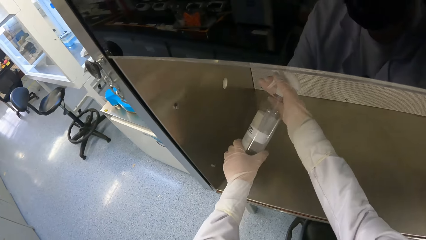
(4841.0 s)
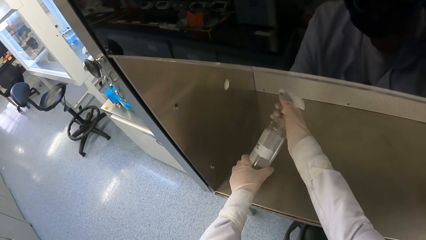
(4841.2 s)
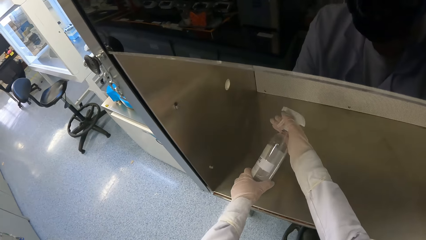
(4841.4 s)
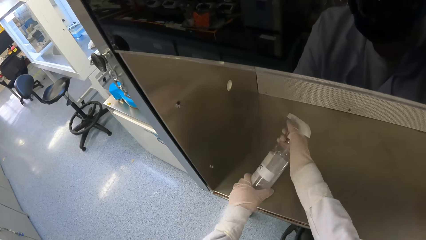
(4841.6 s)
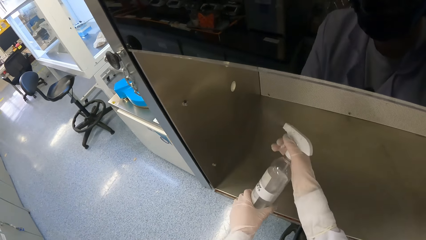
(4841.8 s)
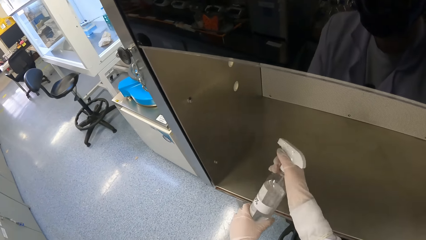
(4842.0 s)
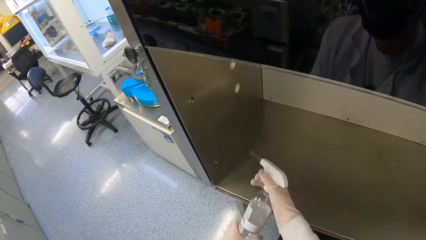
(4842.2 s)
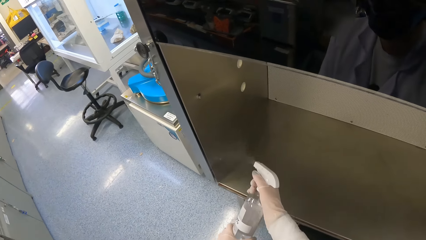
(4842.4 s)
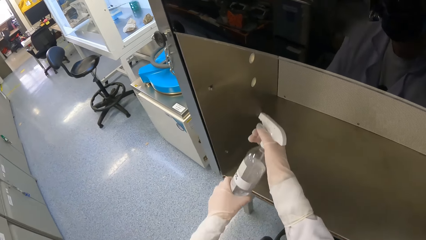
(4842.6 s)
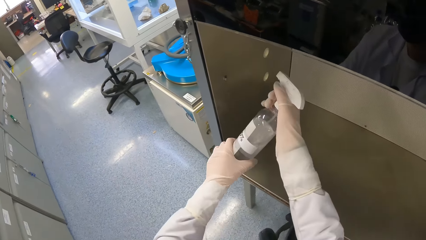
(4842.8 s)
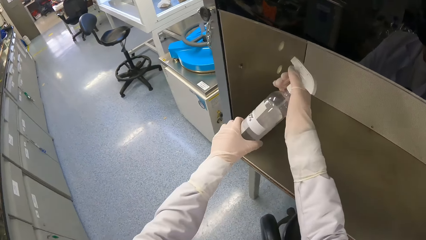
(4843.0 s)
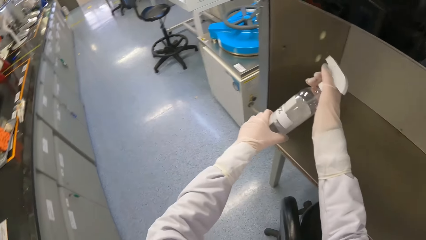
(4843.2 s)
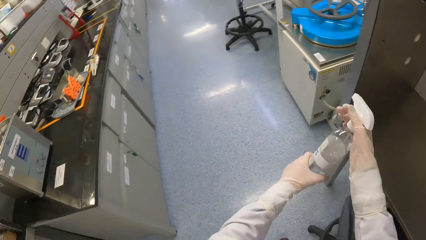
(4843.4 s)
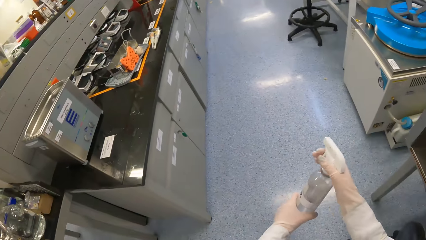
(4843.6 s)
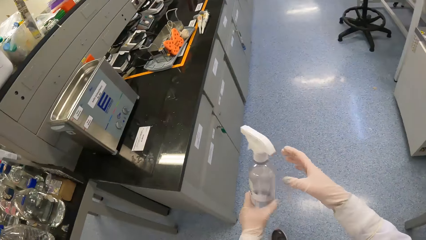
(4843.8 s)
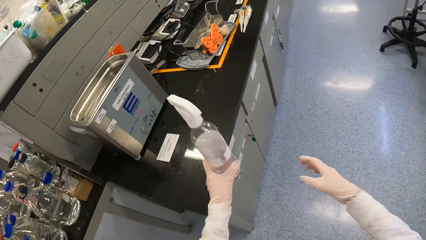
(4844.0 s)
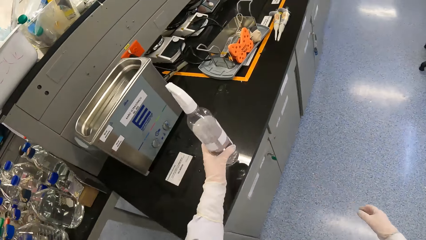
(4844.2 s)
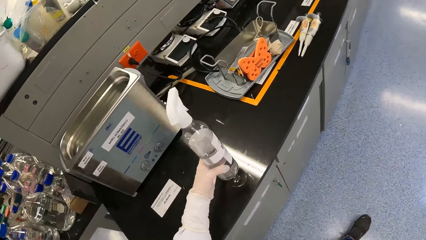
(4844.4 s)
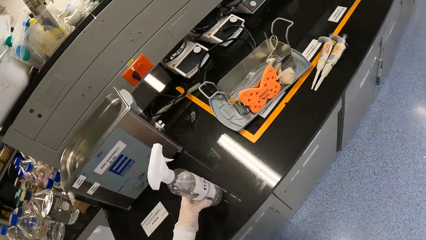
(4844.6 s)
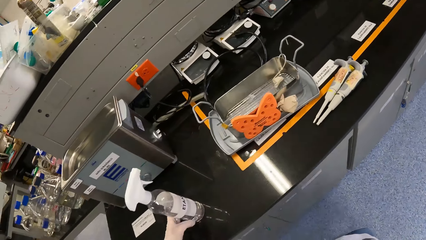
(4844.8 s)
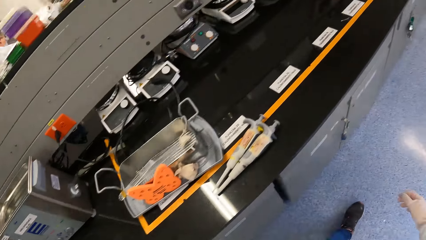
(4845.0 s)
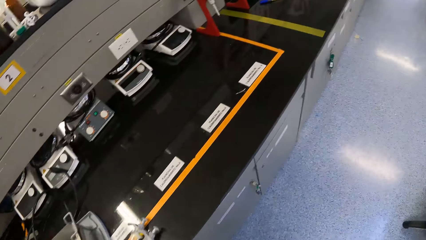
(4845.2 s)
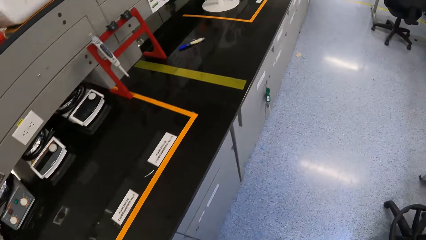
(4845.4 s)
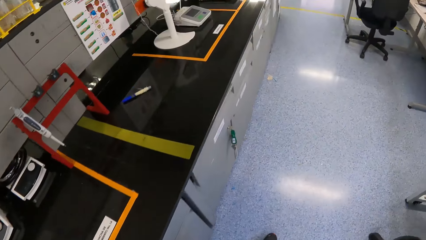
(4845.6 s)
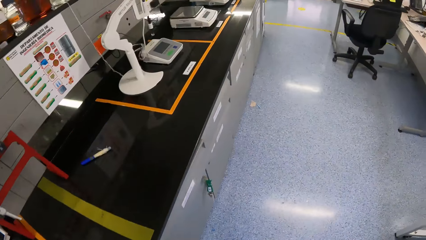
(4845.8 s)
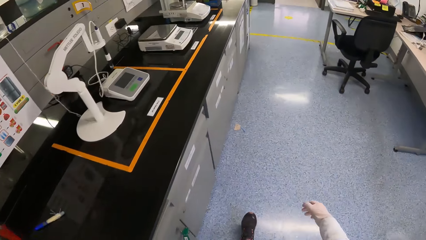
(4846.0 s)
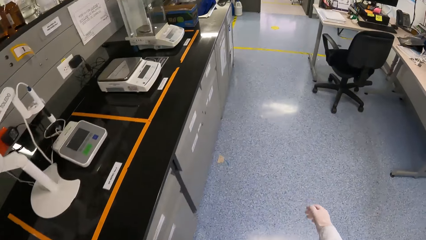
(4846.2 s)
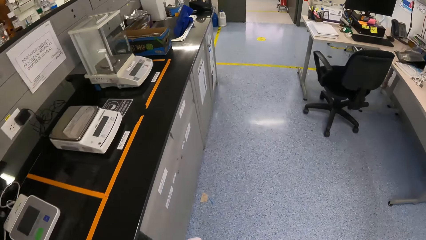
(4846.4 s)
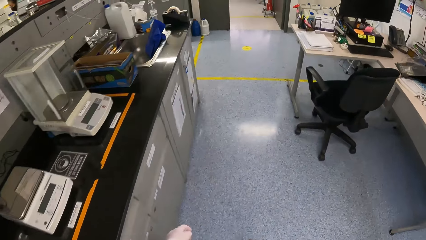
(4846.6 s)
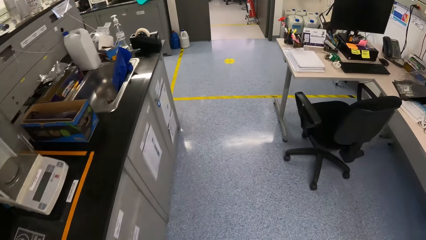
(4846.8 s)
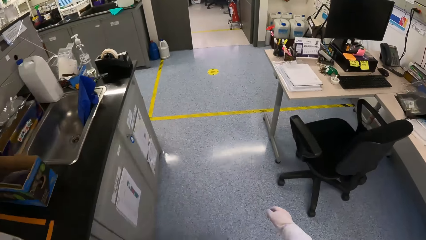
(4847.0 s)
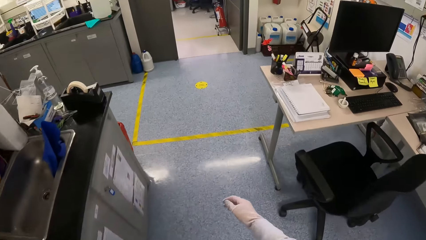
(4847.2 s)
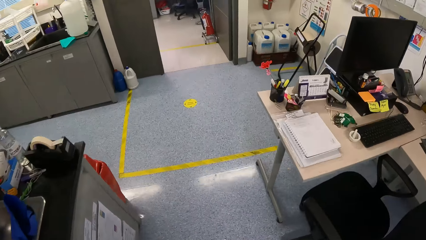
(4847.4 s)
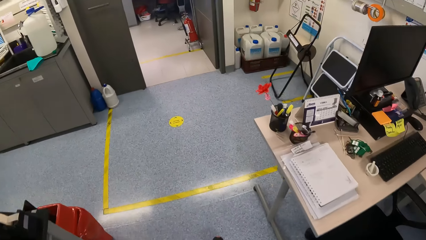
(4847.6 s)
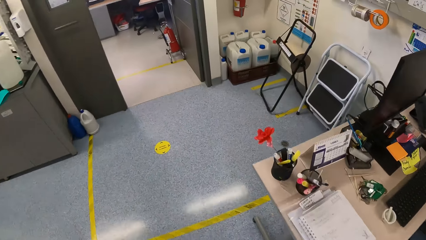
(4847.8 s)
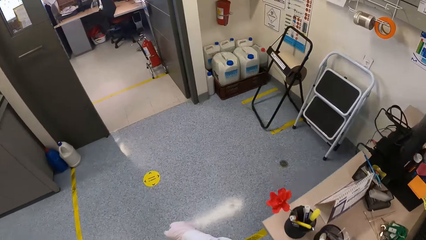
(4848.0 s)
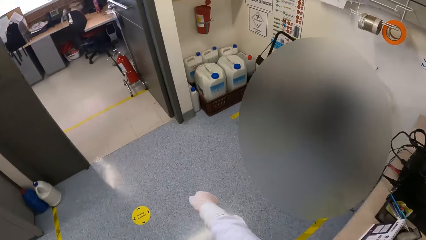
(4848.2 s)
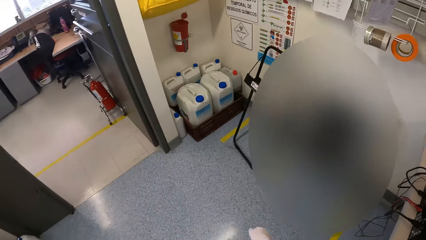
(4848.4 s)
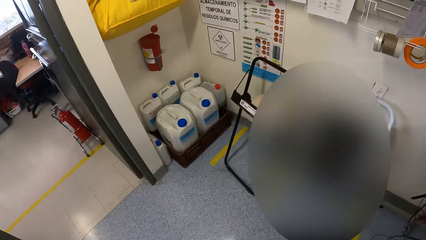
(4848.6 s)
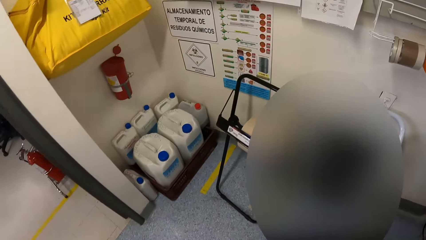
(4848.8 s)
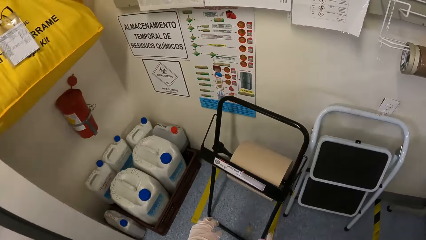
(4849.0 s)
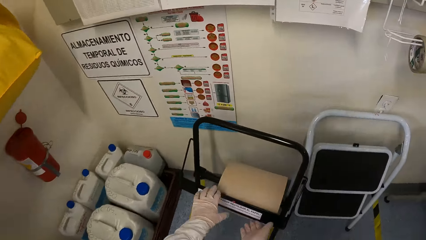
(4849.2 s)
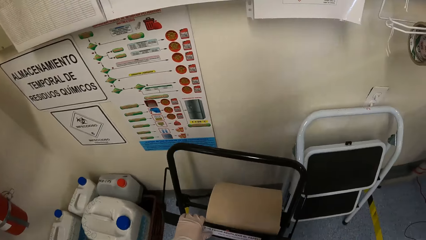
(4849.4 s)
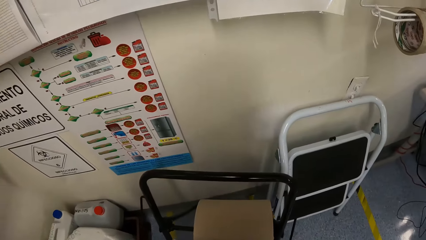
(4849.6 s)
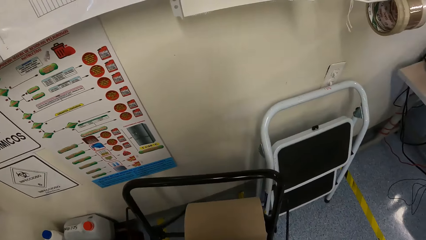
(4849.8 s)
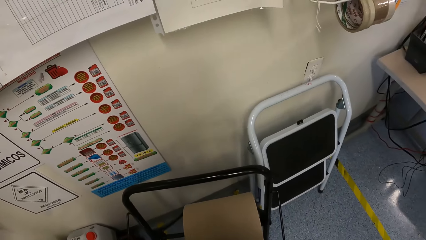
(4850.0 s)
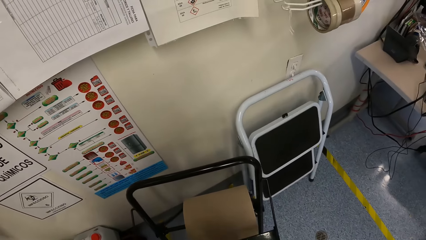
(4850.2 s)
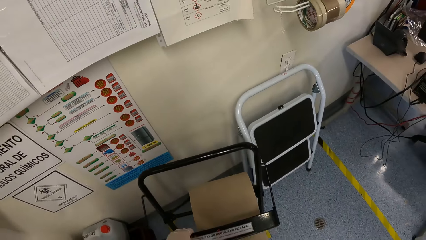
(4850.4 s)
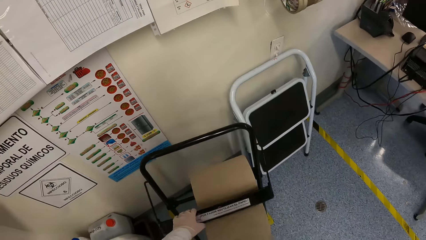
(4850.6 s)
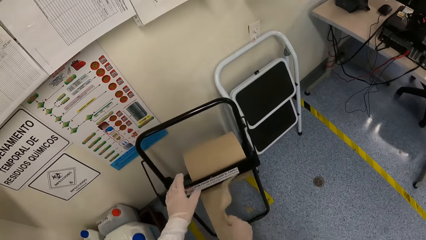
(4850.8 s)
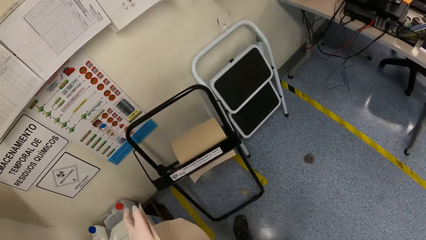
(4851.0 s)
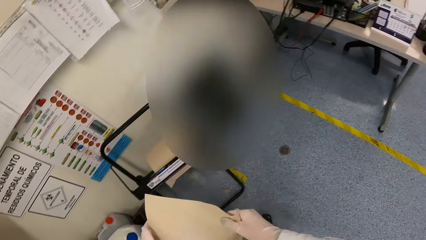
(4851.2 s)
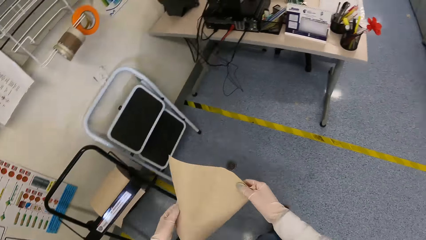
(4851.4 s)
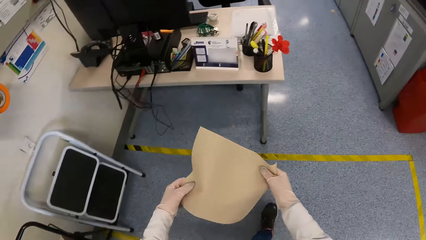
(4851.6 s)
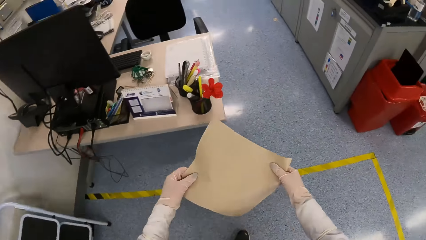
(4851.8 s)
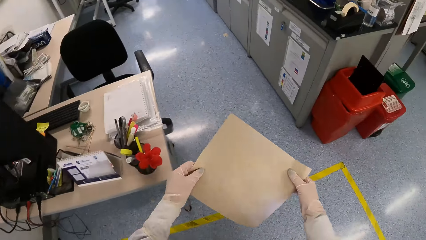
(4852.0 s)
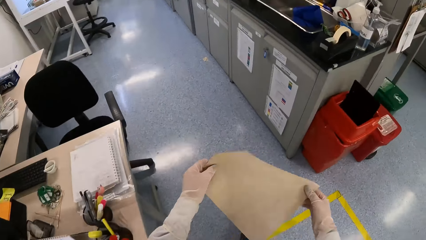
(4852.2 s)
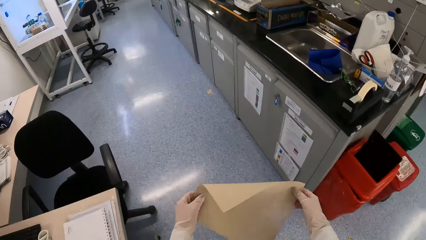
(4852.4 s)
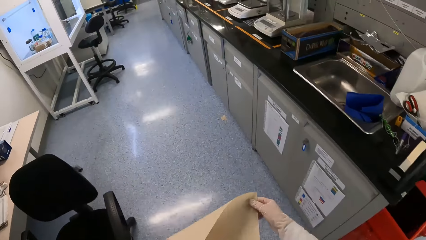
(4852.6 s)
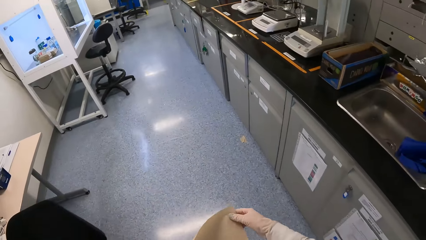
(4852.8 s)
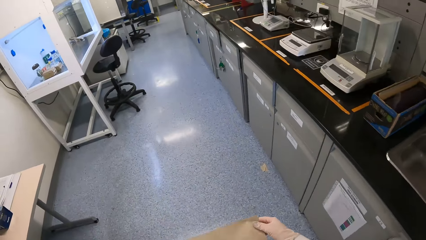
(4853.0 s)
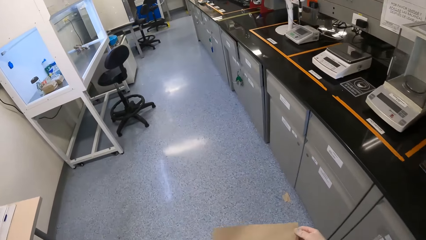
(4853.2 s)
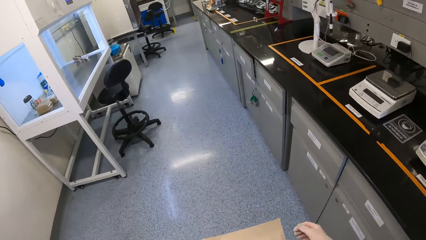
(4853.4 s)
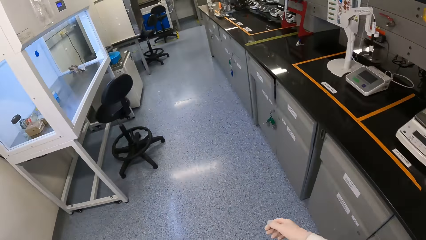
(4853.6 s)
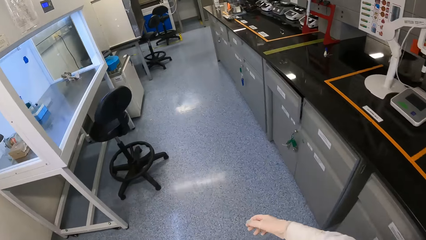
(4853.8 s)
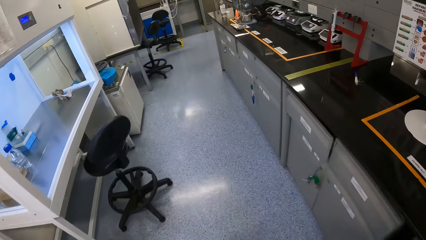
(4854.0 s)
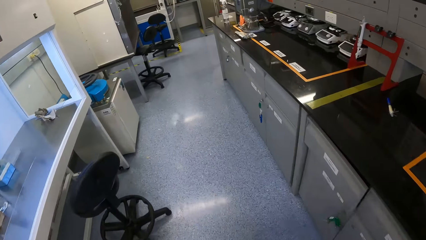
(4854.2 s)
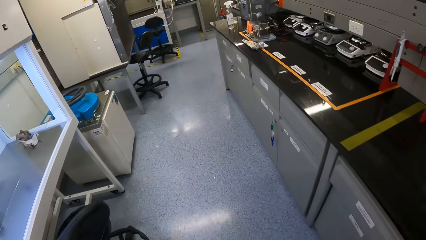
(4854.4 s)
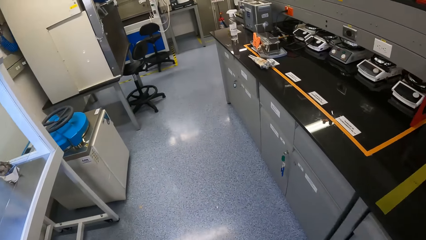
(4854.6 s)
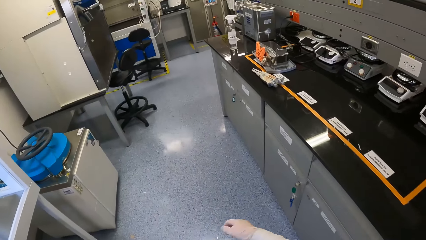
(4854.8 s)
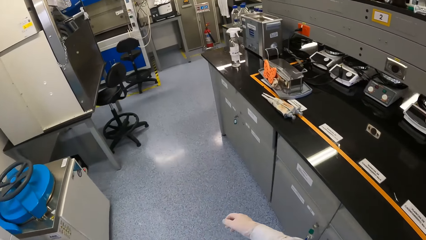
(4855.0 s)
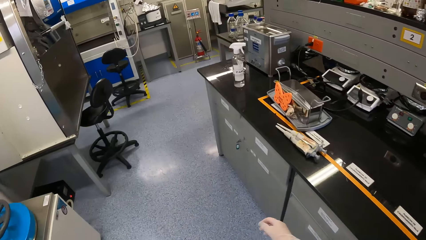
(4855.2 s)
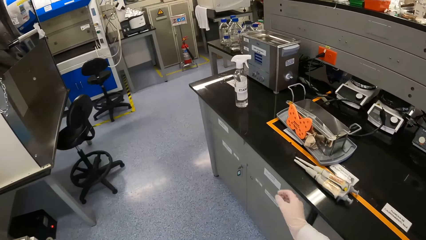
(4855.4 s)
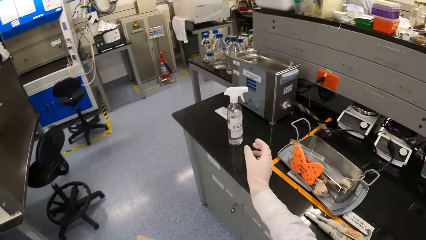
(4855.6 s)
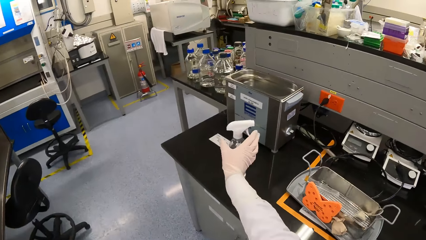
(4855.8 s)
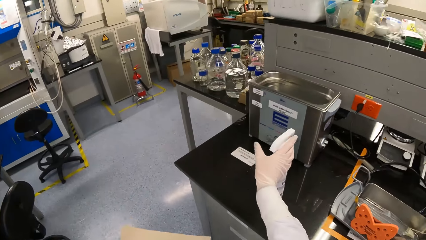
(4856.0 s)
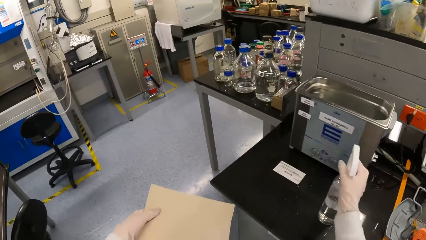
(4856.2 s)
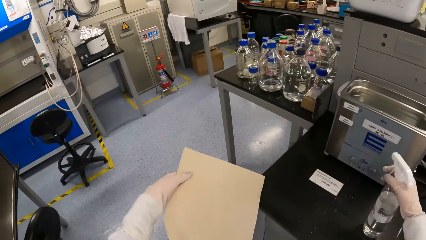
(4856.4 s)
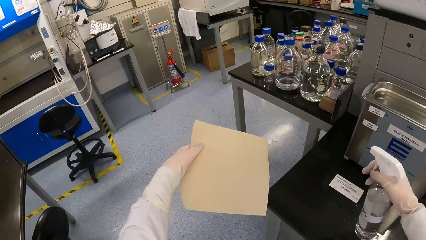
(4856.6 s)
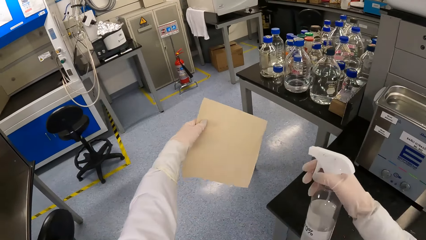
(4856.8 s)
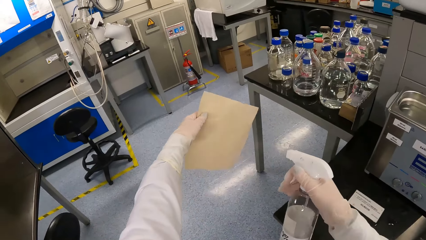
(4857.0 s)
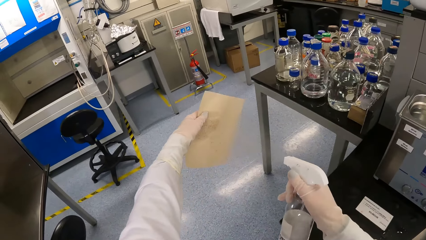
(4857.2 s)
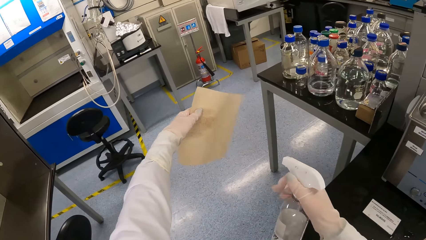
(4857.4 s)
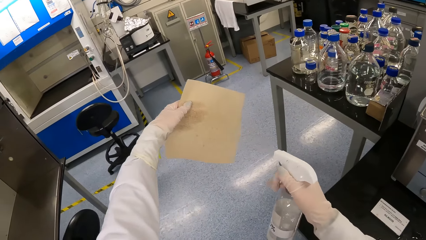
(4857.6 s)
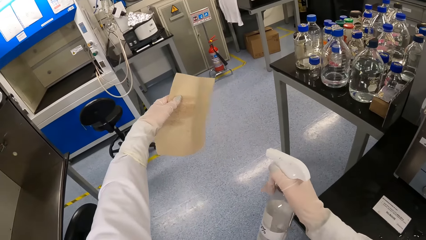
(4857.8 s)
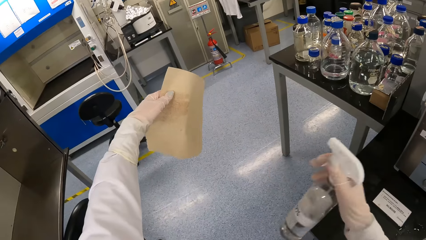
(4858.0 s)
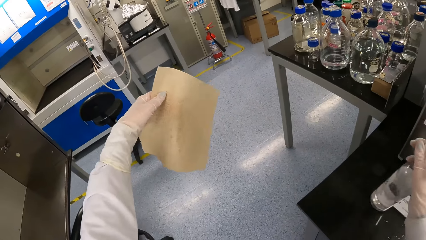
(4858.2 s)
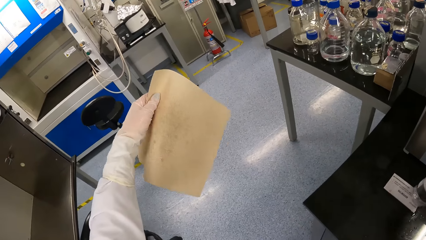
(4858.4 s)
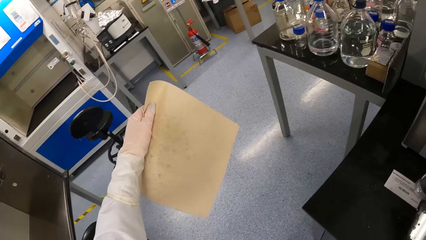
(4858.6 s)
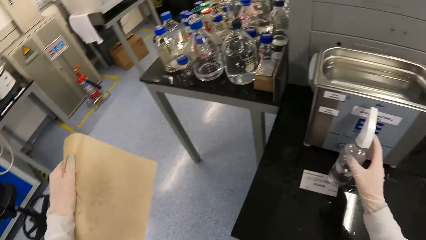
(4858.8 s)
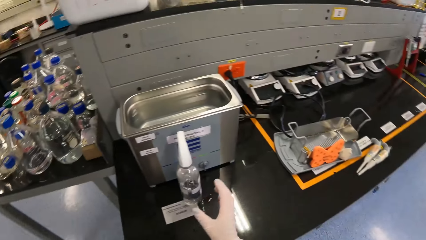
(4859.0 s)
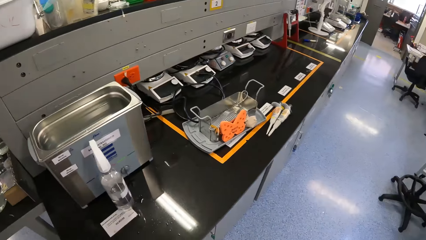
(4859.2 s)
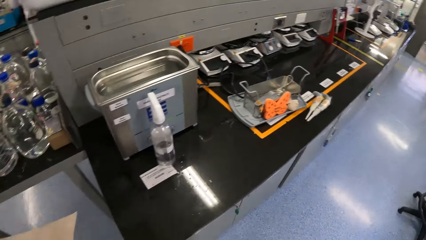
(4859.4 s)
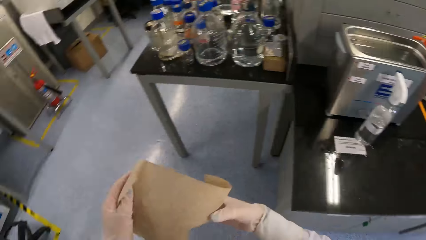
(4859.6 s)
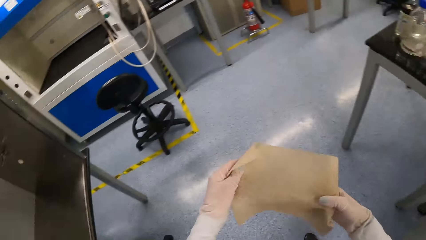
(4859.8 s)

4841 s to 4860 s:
The camera wearer holds the spray bottle of disinfectant with her left hand. She moves to the table. She places the spray bottle of disinfectant on the table with her left hand. She moves to a paper towel stand in the laboratory. She holds the paper towel stand with her left hand. She collects a paper towel from the paper towel stand with her right hand. She holds the paper towel with both hands. She moves to the table. She picks up the spray bottle of disinfectant from the table with her right hand. She sprays disinfectant on the paper towel in her left hand with the spray bottle of disinfectant in her right hand. She places the spray bottle of disinfectant on the table with her right hand. She looks around.
